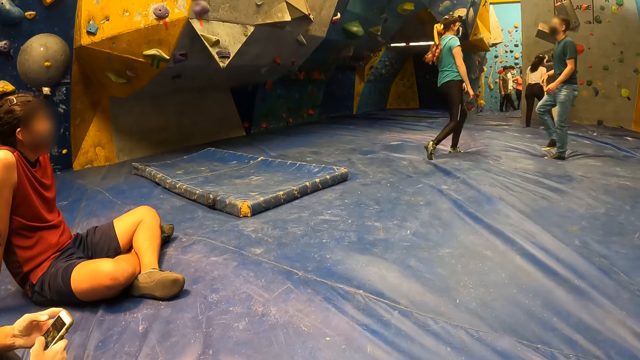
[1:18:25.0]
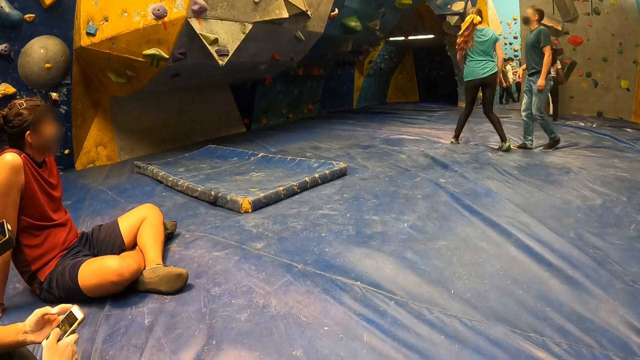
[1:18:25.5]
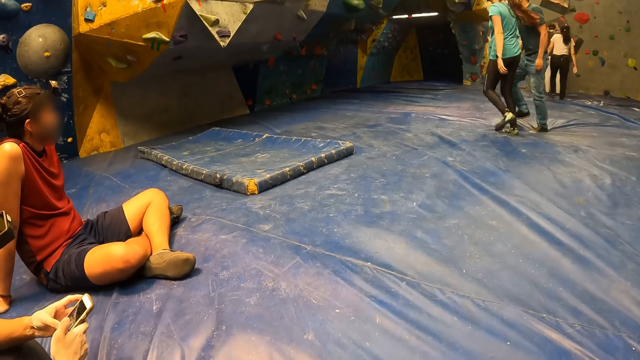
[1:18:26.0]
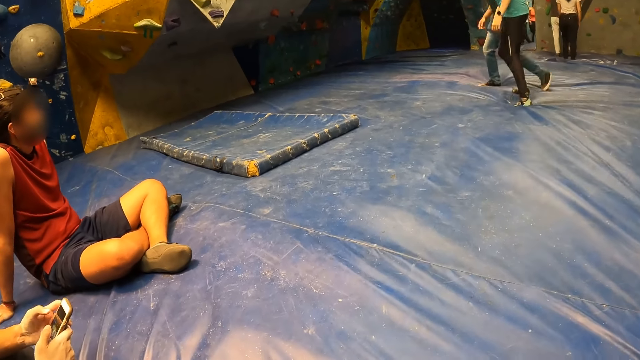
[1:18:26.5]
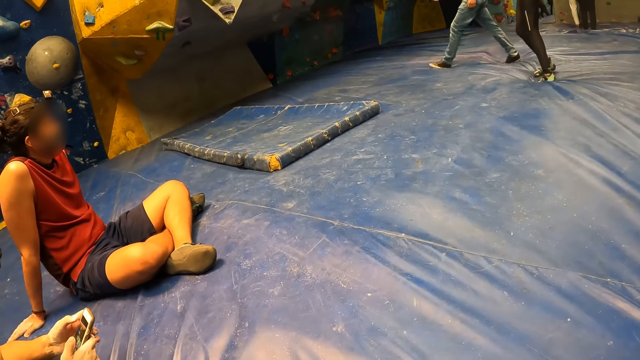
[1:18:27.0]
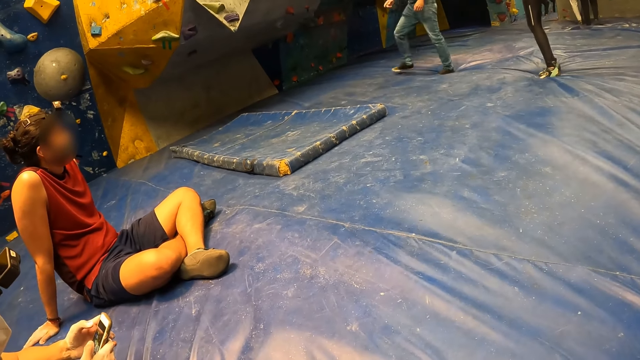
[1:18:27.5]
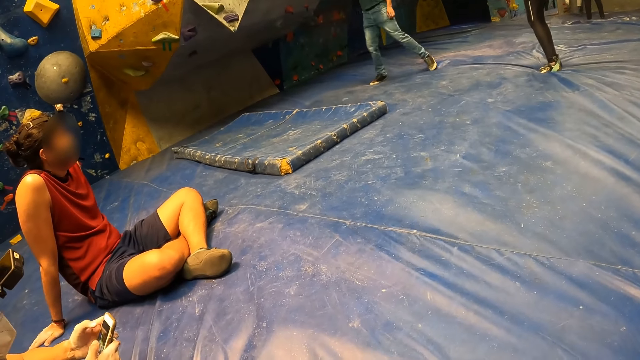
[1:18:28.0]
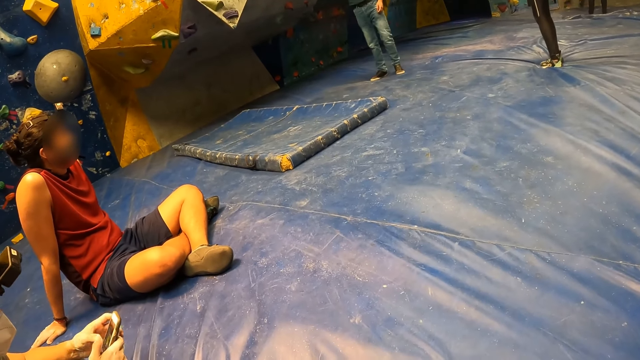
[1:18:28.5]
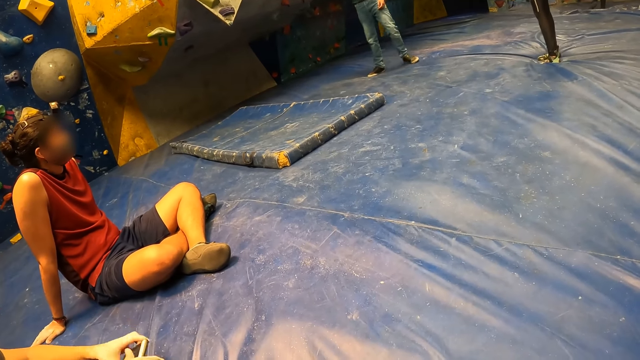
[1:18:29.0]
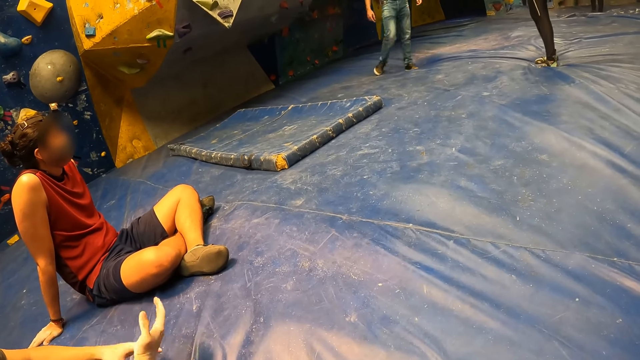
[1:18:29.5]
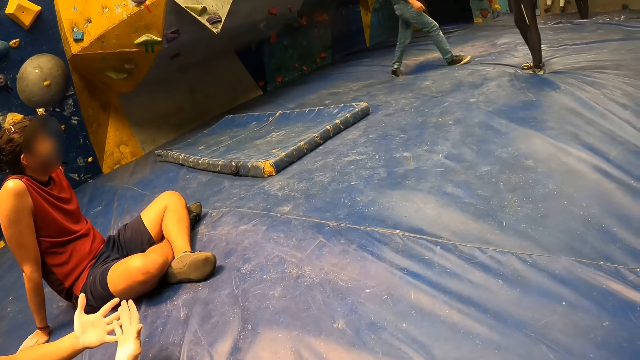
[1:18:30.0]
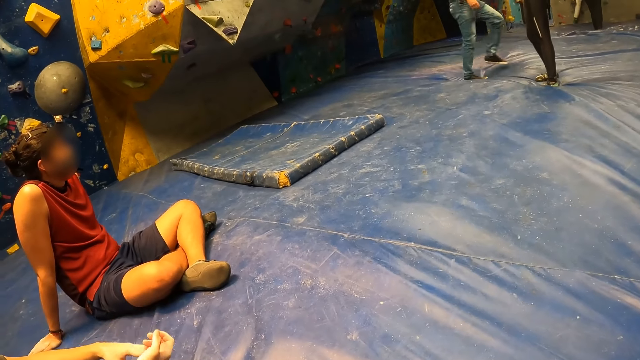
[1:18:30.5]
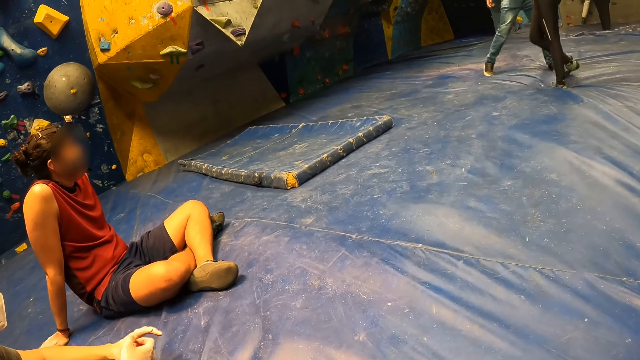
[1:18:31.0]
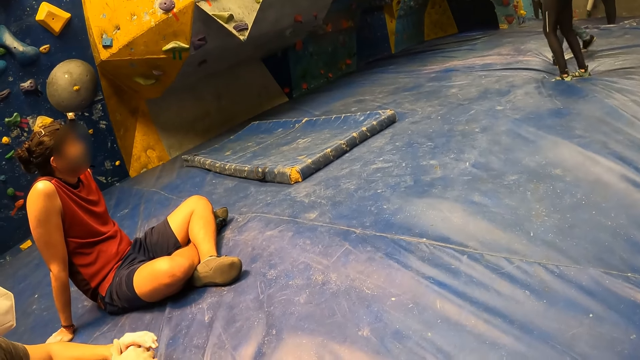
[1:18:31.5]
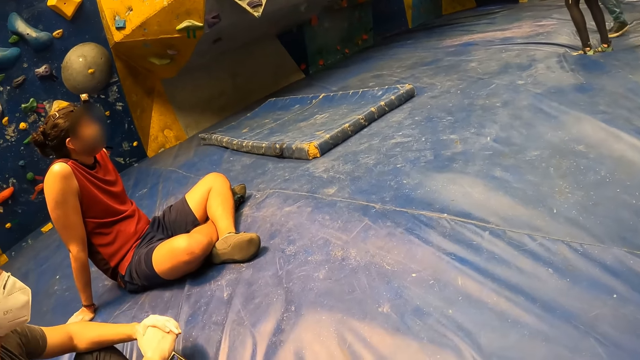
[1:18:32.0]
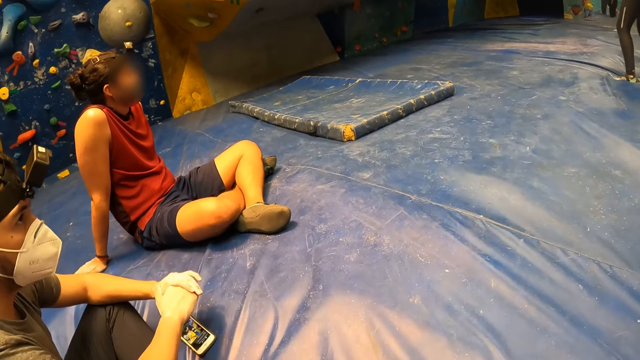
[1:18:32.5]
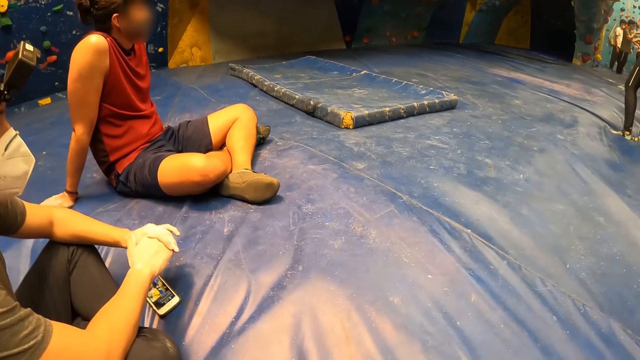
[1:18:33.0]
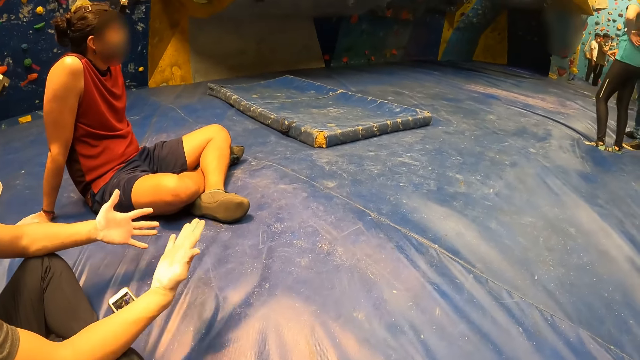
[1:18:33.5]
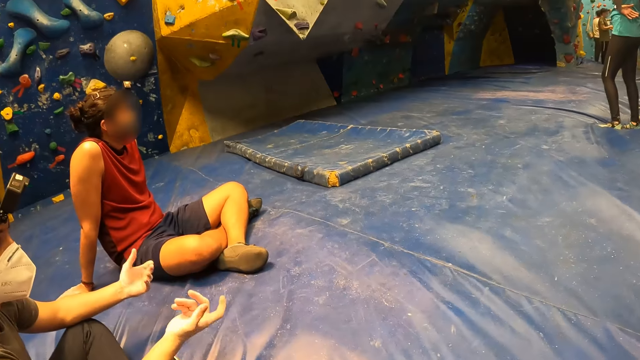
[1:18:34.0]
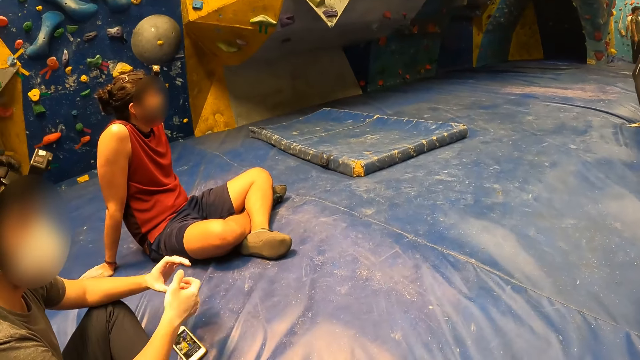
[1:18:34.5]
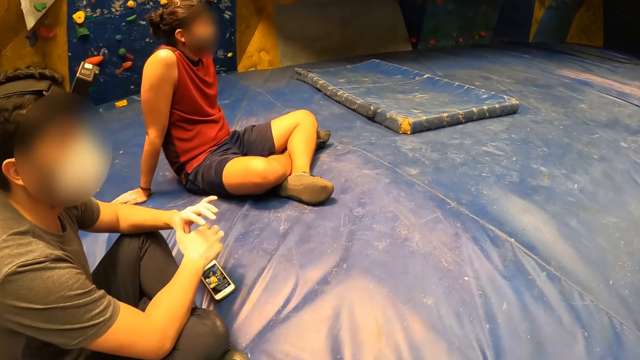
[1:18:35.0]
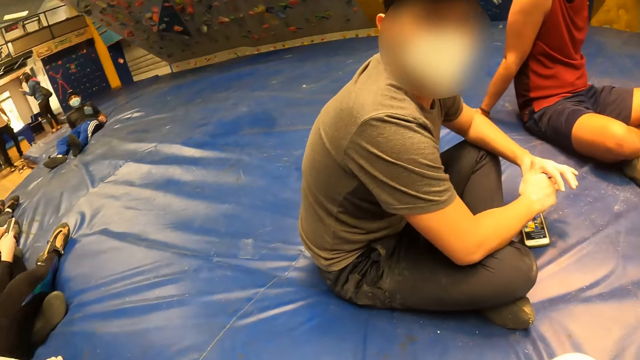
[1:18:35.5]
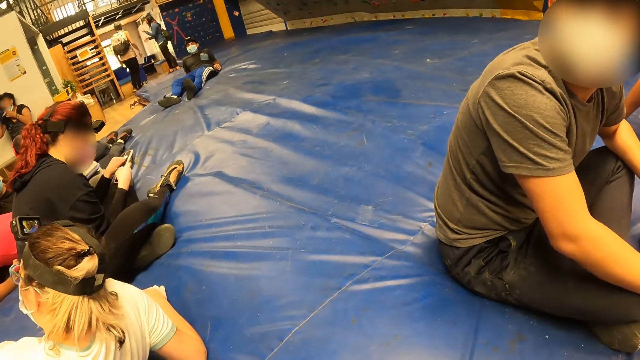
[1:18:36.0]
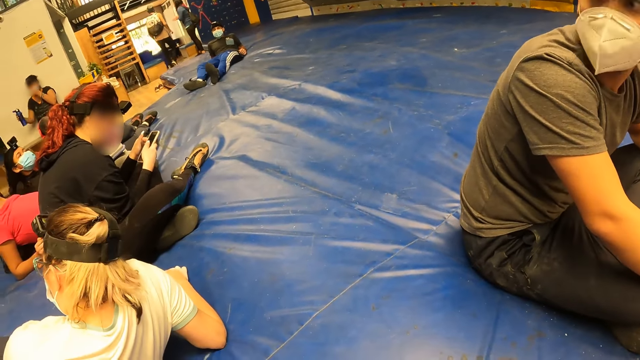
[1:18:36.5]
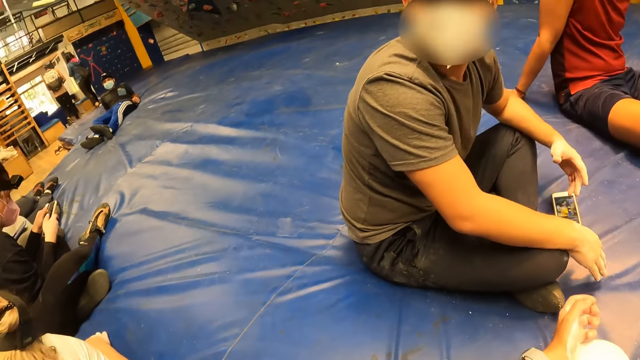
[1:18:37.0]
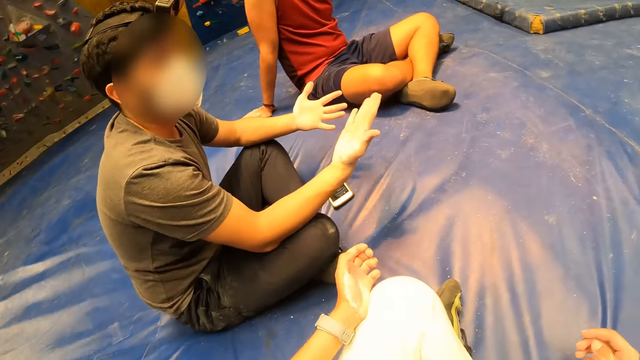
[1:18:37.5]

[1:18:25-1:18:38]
A man scrolls the phone. The man lifts up the hand, puts the hand down and lifts up the hand. The camera wearer moves around the room.

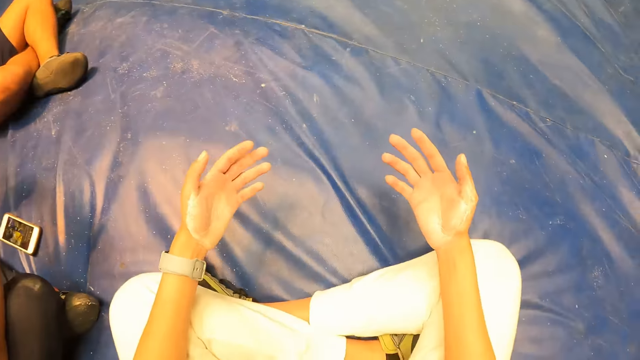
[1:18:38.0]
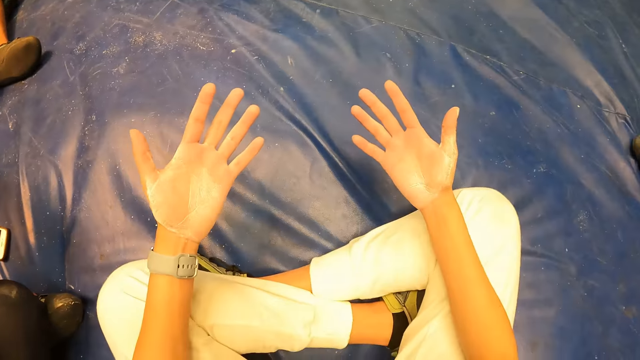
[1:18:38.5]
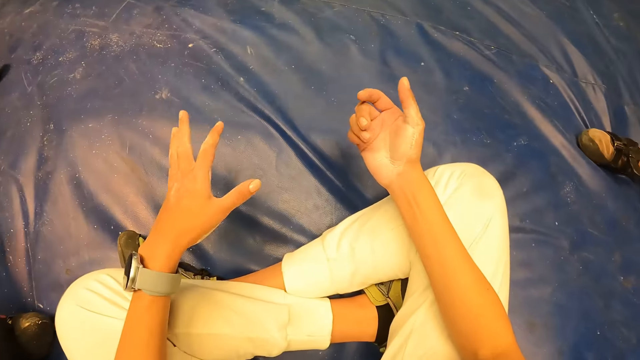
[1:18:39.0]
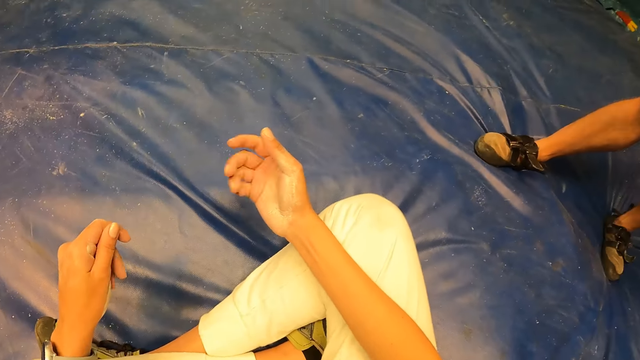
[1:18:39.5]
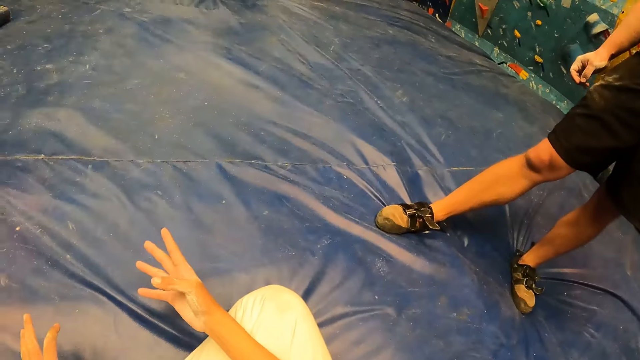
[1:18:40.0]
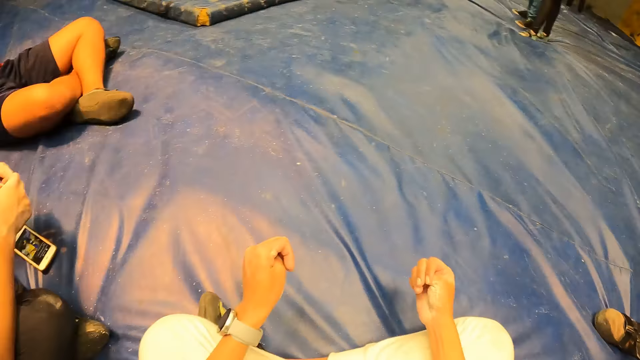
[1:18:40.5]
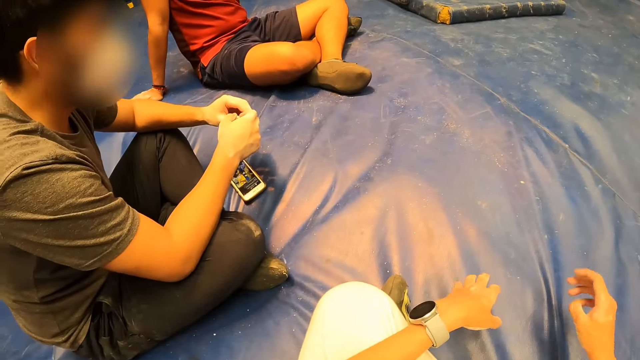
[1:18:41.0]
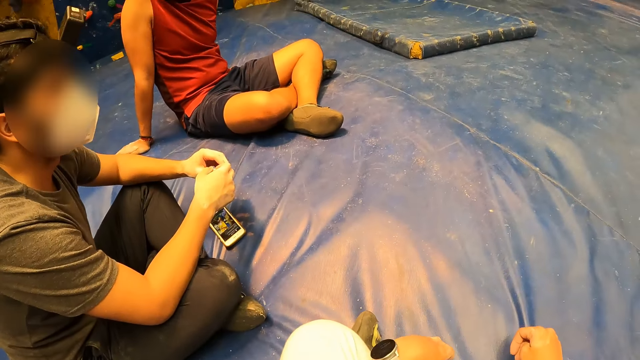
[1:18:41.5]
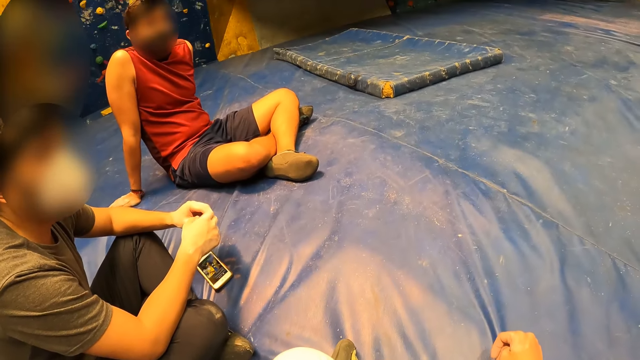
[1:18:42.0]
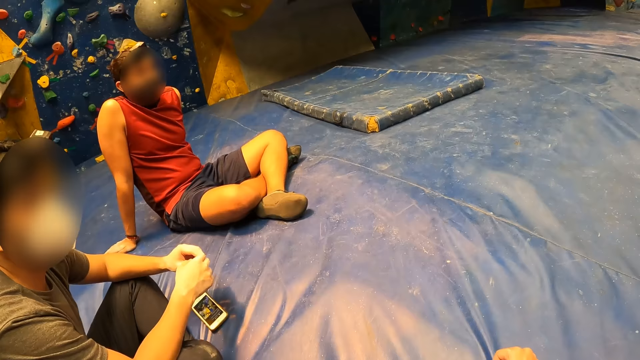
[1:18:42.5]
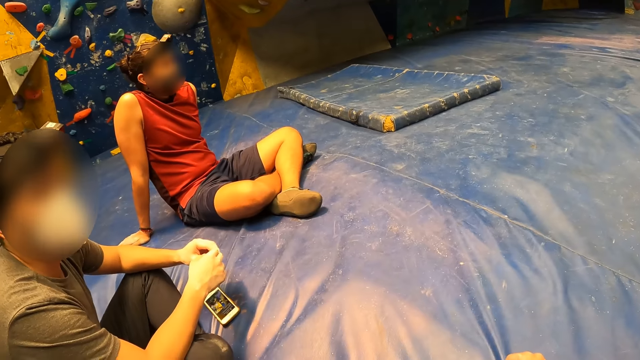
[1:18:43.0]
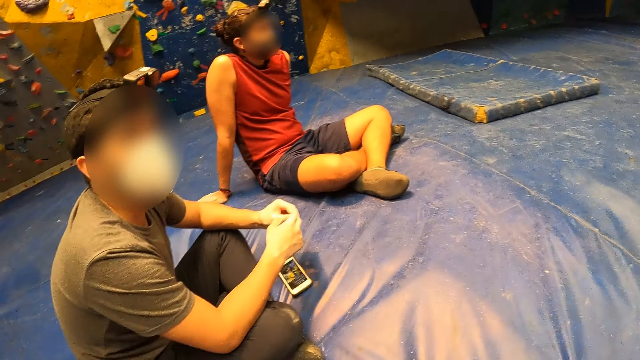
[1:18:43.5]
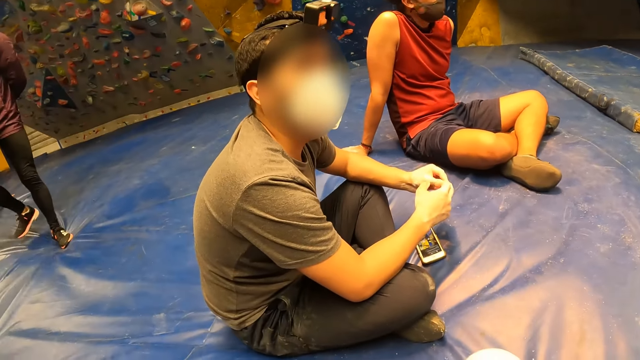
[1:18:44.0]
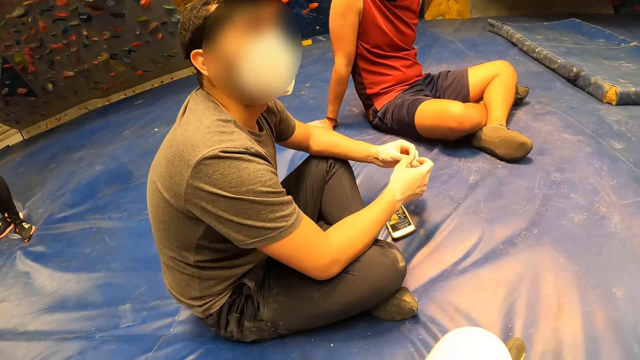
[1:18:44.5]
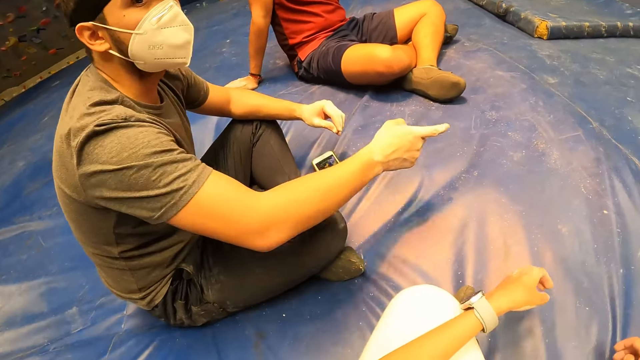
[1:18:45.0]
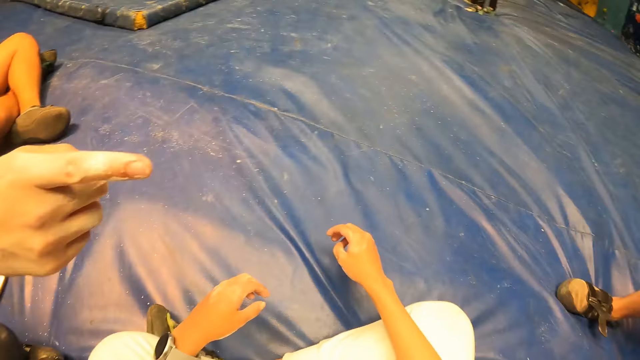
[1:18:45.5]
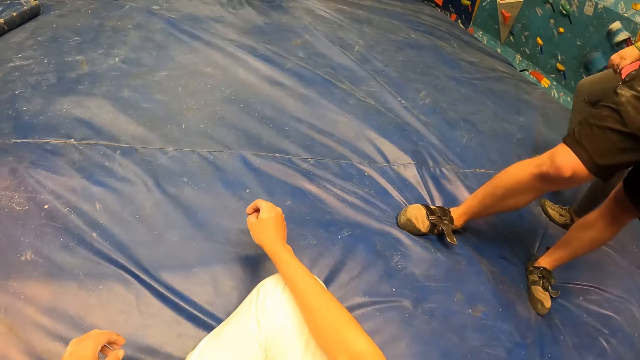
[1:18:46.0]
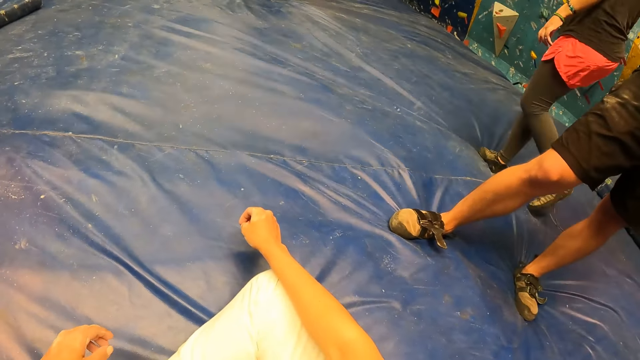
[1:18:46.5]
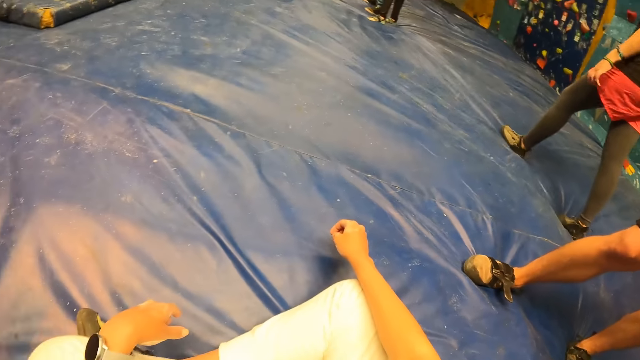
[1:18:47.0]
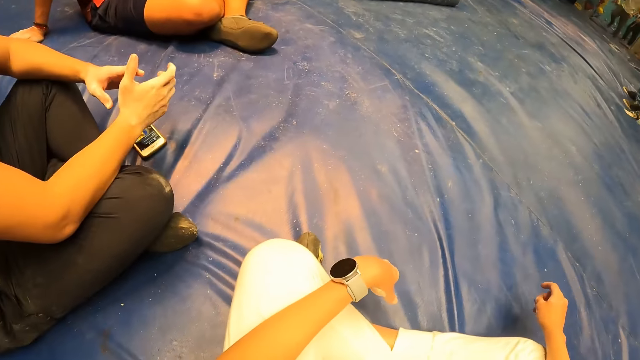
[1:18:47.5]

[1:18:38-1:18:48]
The camera wearer lifts up the hand and moves around the room. A man lifts up the hand. The camera wearer moves around the room.
